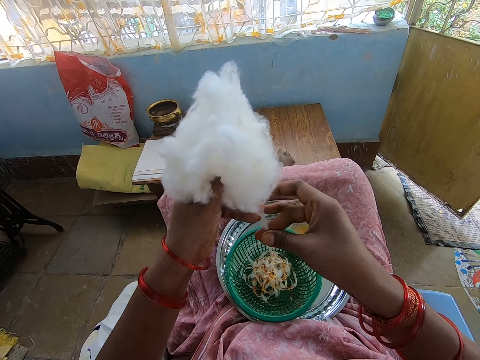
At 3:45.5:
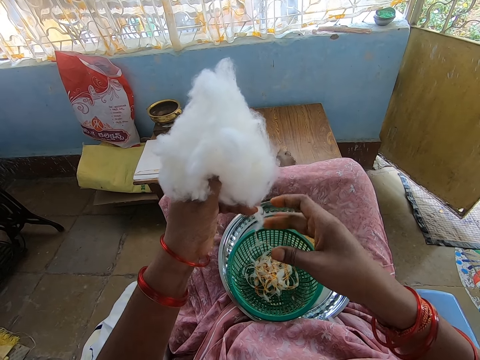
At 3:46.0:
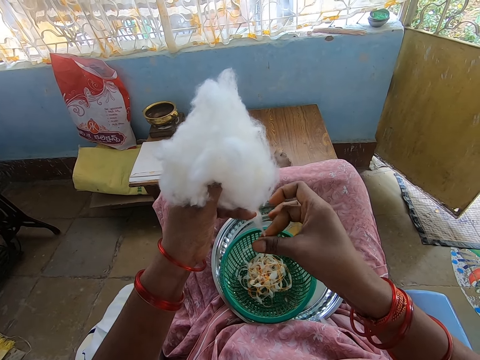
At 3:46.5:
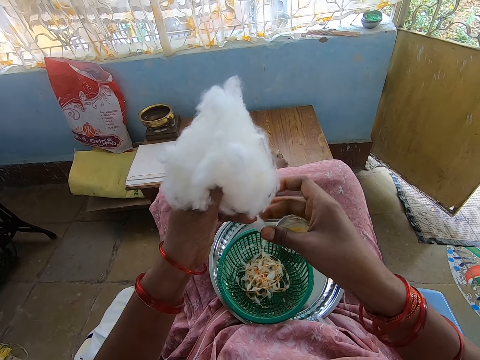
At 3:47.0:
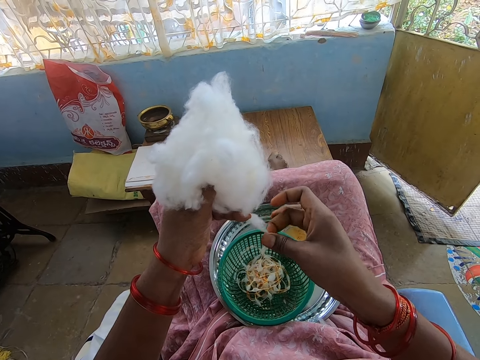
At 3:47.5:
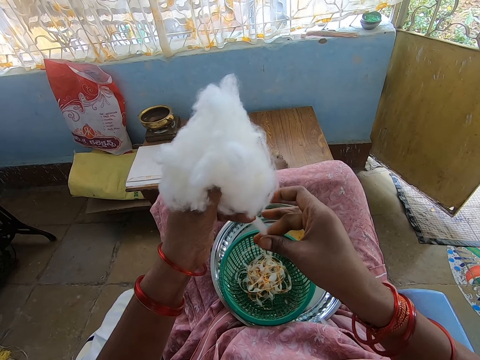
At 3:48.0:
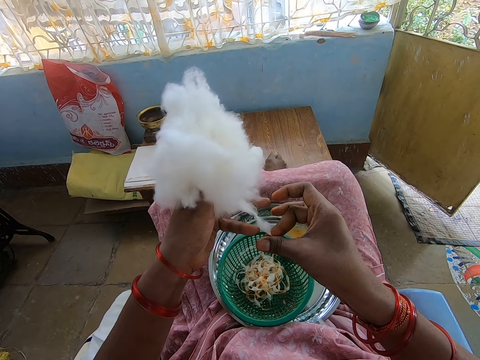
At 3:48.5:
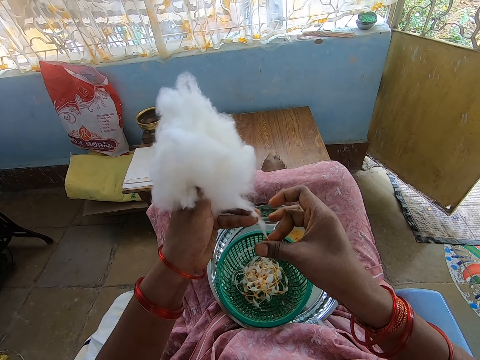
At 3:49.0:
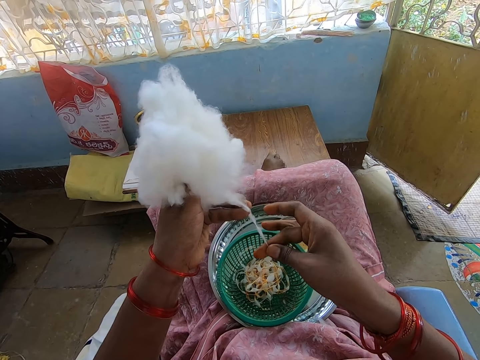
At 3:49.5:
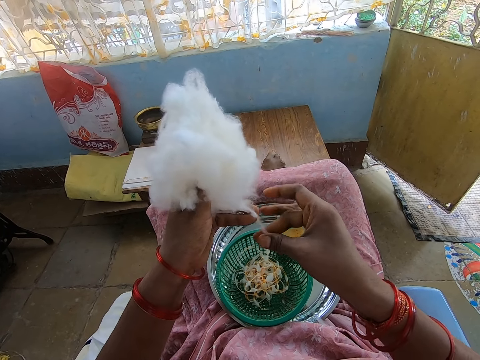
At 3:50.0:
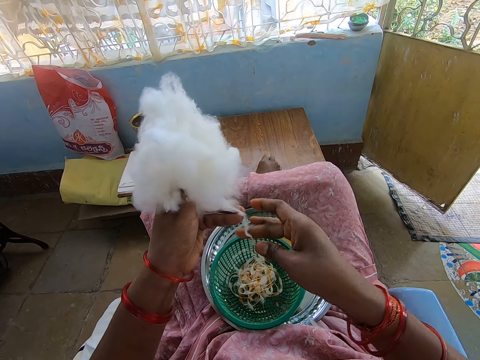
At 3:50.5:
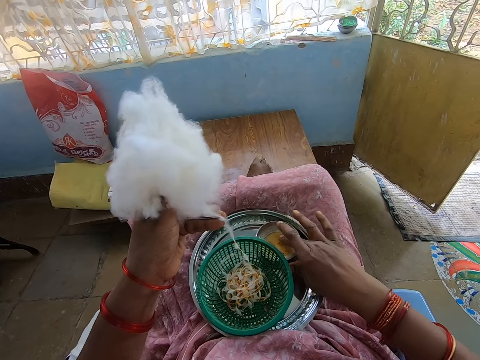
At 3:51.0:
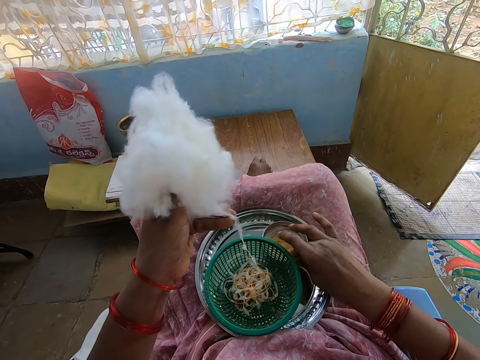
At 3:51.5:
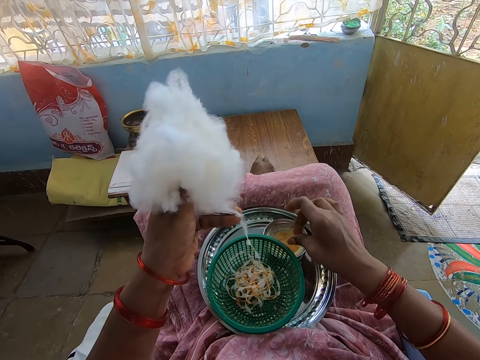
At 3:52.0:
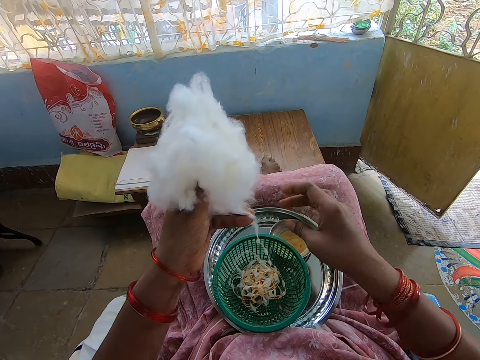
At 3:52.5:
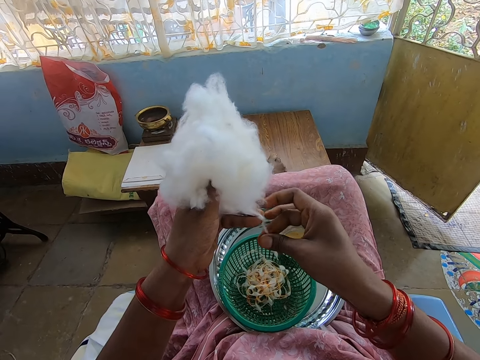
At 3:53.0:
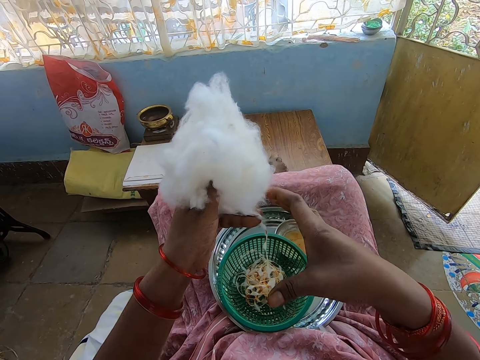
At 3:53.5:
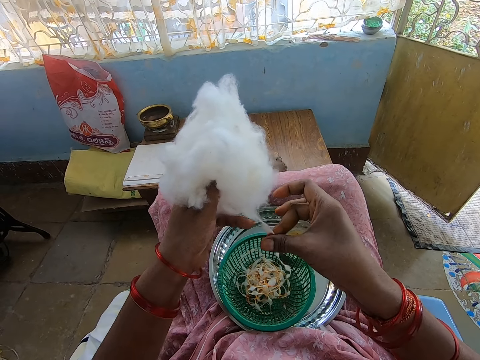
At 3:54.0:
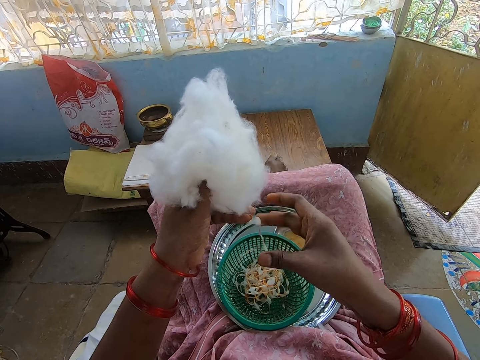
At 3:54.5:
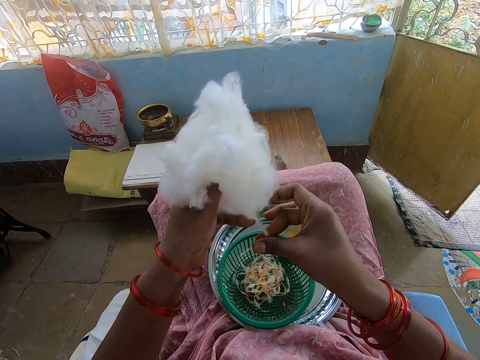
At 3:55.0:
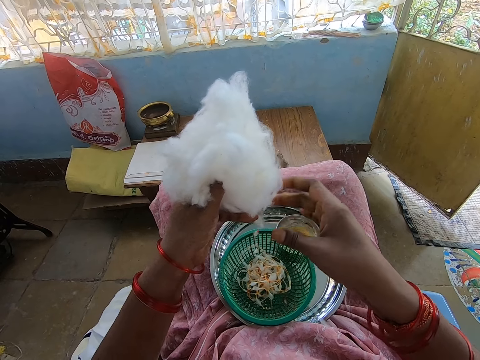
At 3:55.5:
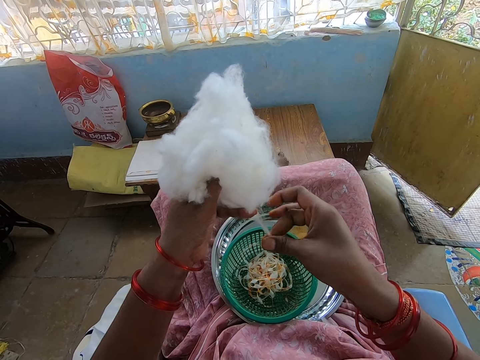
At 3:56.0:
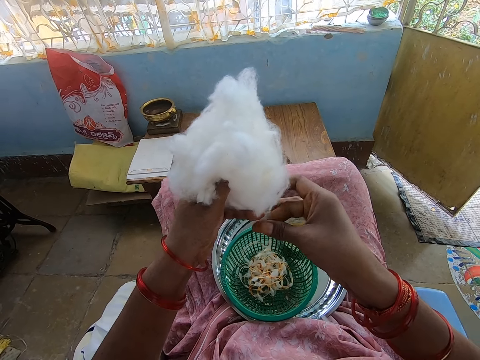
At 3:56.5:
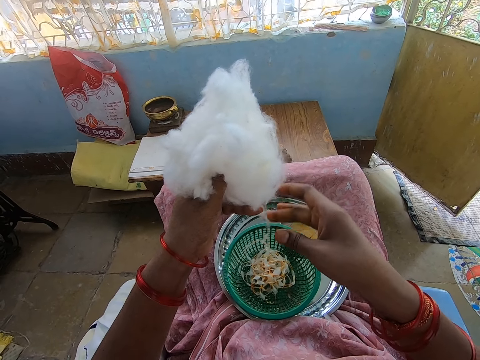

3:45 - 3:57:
The camera wearer interacts with a boy. She touches the oil in the container on the tray on her legs with her right hand. She rubs her right fingers together. She rolls the cotton wool in her left hand with her right hand into the basket on the tray on her legs.

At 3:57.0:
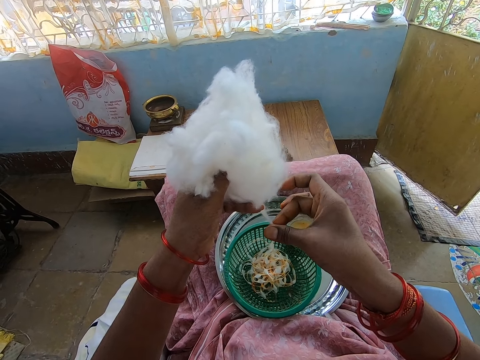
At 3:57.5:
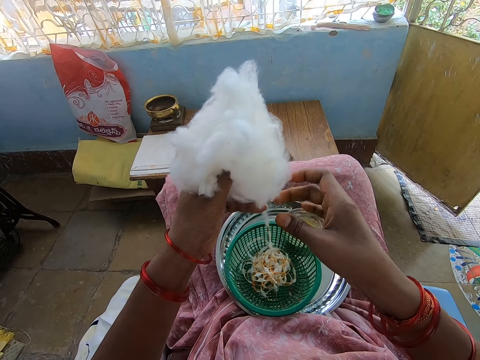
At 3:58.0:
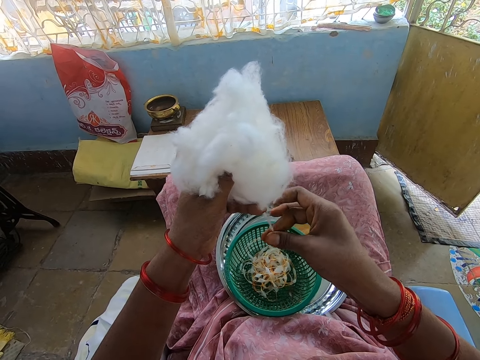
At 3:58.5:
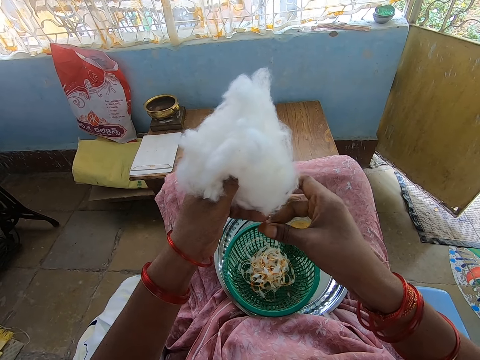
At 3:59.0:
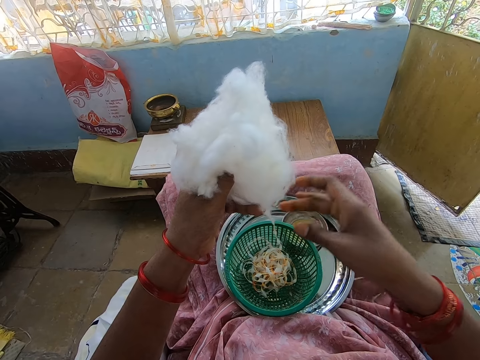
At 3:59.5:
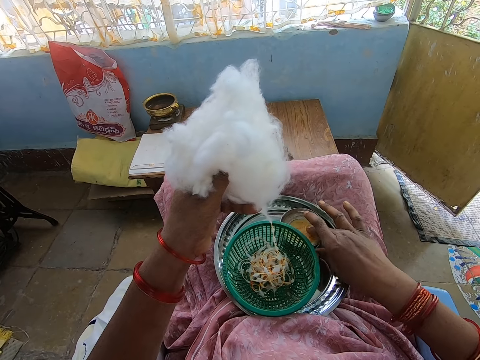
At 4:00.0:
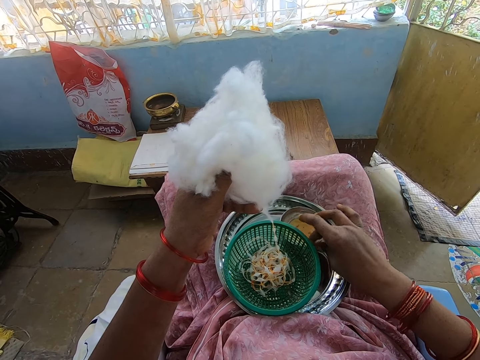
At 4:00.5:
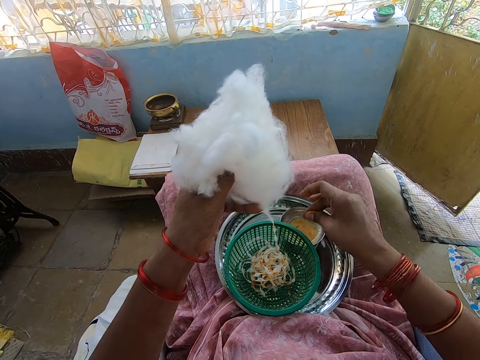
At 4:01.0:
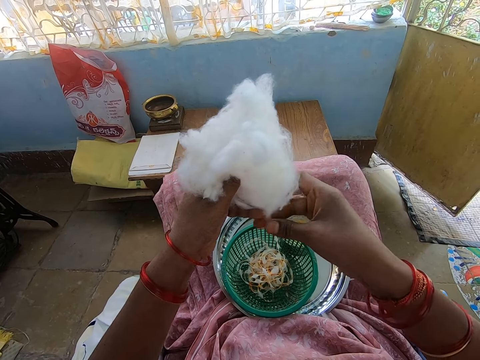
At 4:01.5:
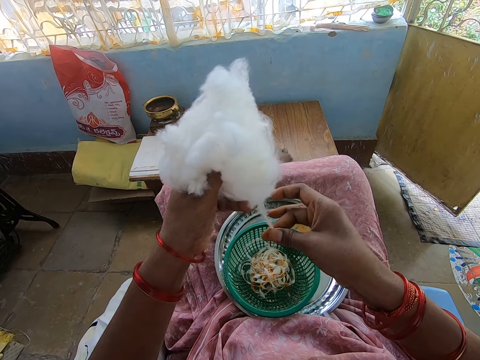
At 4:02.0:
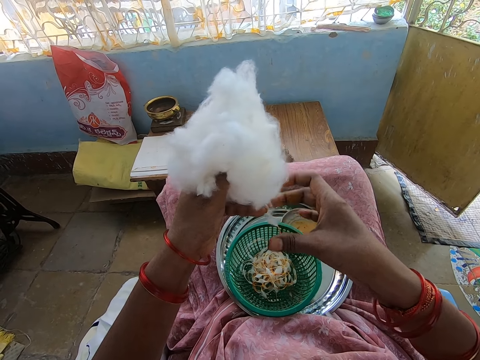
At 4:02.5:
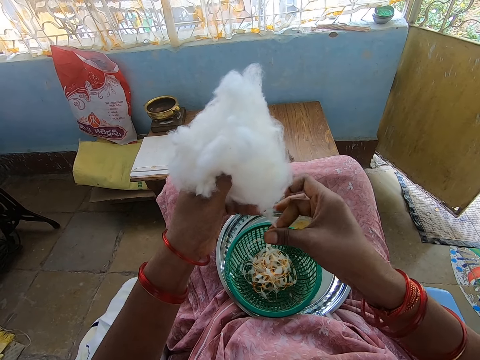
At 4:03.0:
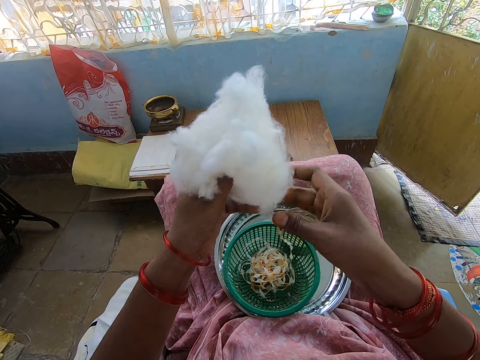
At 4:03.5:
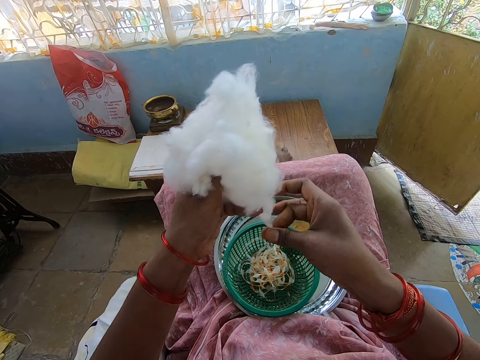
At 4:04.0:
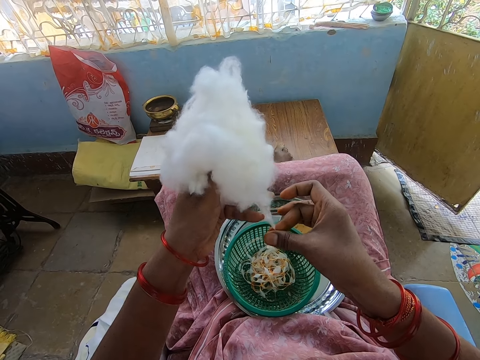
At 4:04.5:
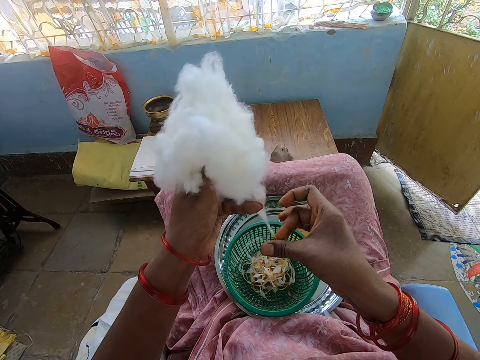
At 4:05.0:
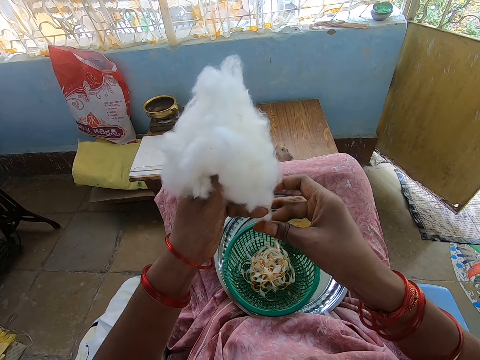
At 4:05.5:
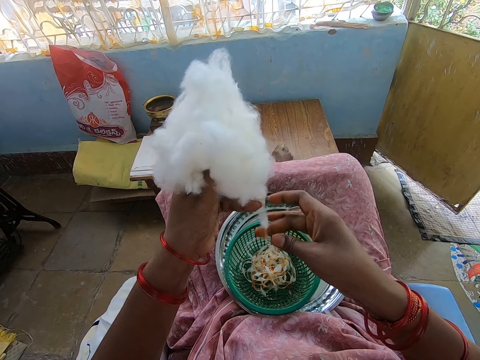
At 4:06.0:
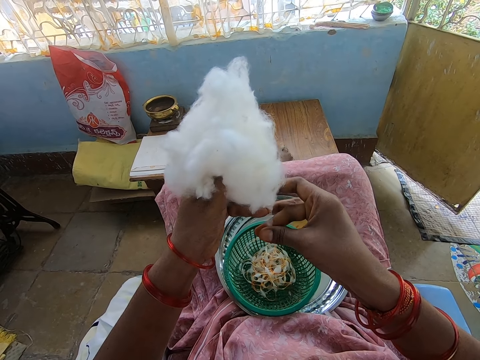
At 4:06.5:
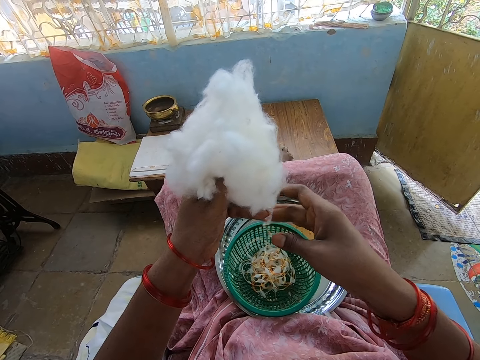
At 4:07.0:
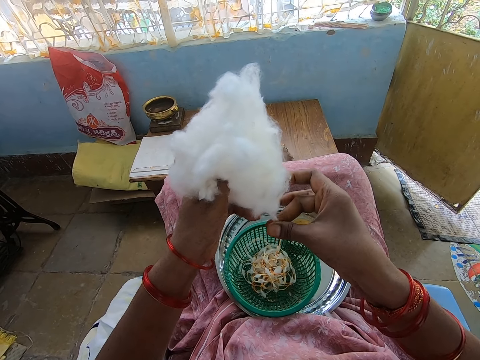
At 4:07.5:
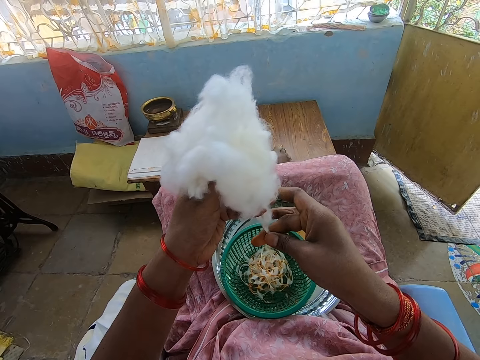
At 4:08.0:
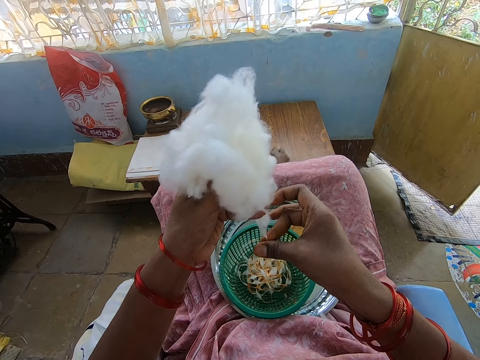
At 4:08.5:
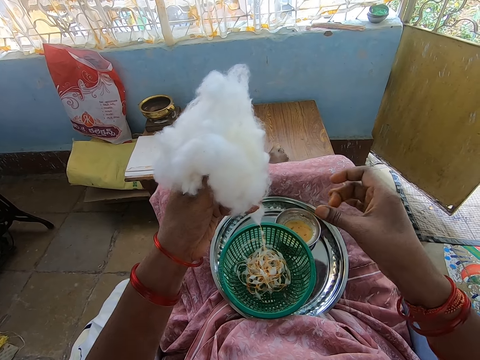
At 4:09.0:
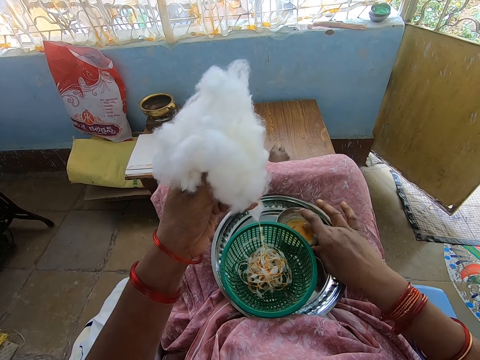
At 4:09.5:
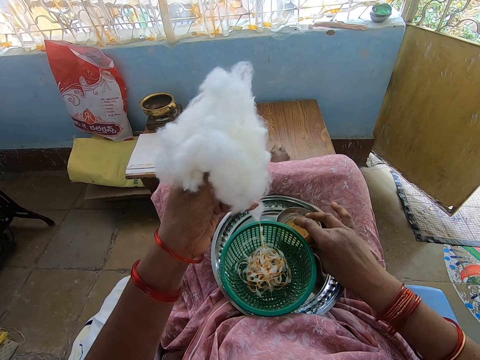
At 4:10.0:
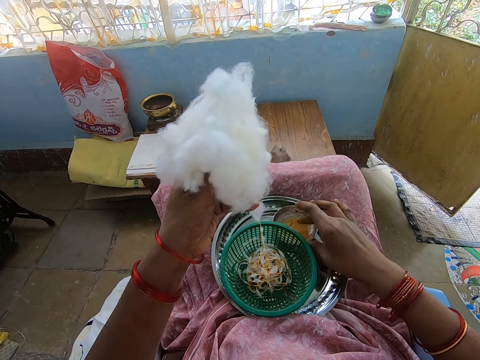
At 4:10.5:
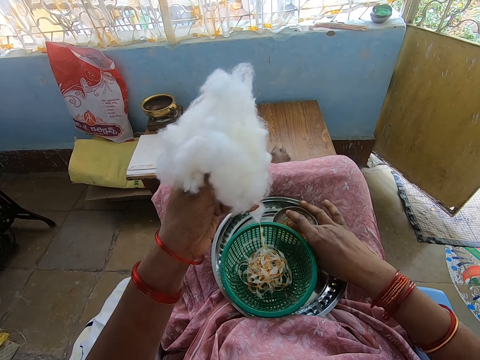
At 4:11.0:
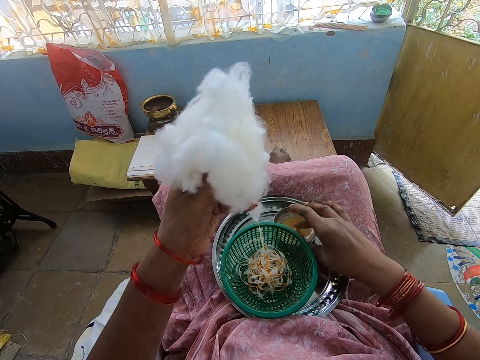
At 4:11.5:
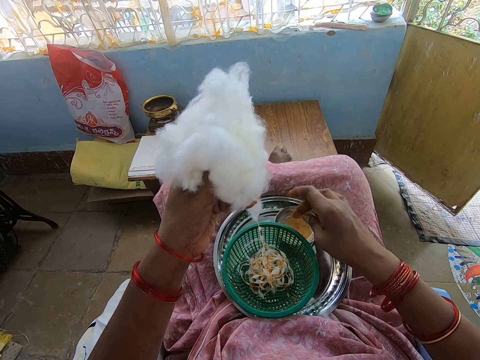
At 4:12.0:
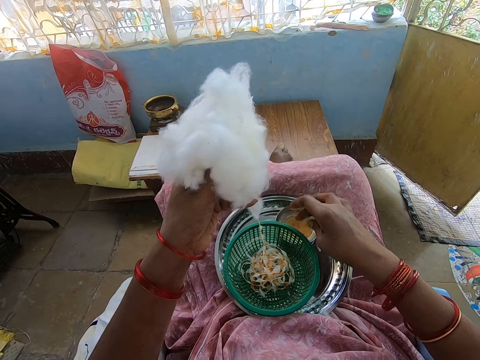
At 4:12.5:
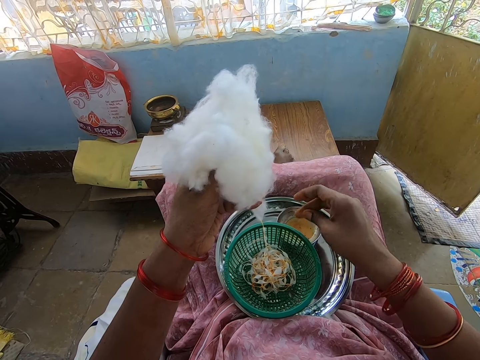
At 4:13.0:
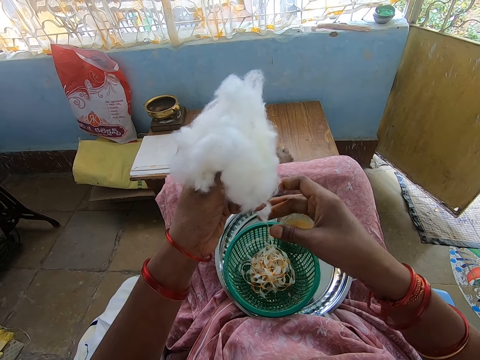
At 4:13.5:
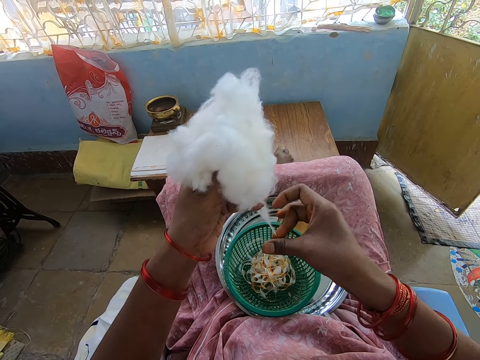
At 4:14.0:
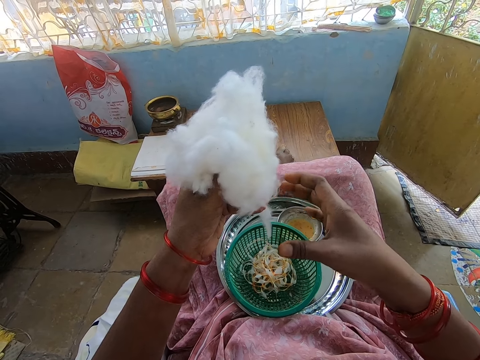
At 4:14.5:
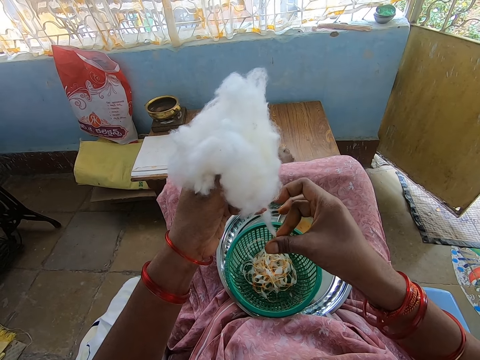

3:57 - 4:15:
The camera wearer touches the oil in the container on the tray on her legs with her right hand. She rubs her right fingers together. She rolls the cotton wool in her left hand with her right hand into the basket on the tray on her legs. A boy interacts with the camera wearer. The camera wearer touches the oil in the container on the tray on her legs with her right hand. She rubs her right fingers together. She rolls the cotton wool in her left hand with her right hand into the basket on the tray on her legs.
